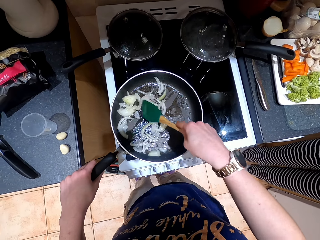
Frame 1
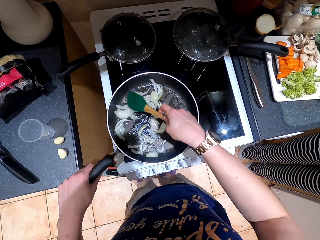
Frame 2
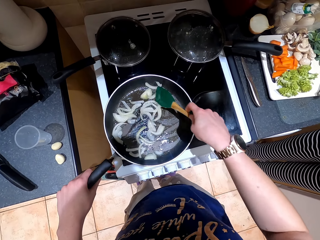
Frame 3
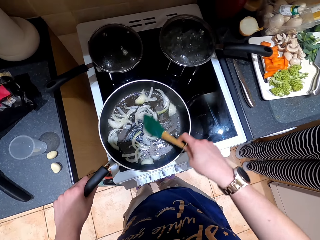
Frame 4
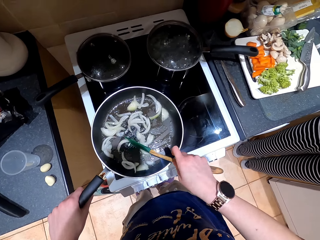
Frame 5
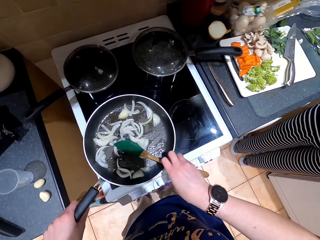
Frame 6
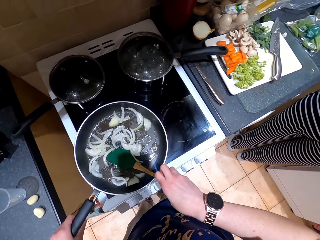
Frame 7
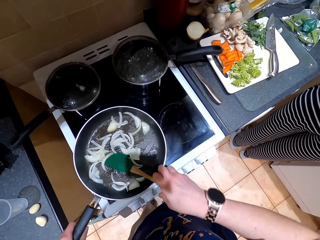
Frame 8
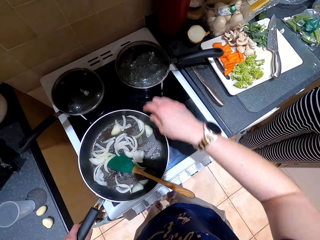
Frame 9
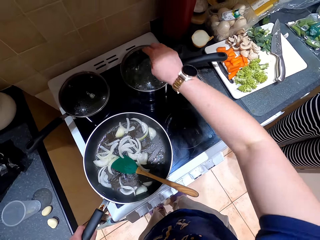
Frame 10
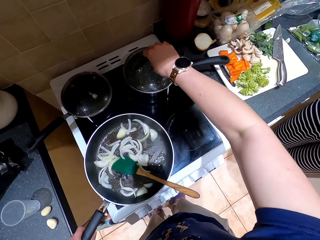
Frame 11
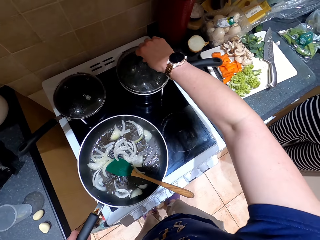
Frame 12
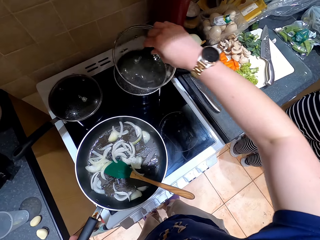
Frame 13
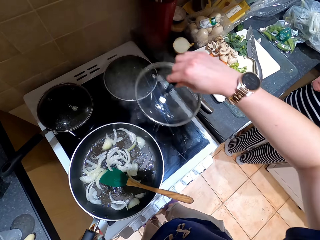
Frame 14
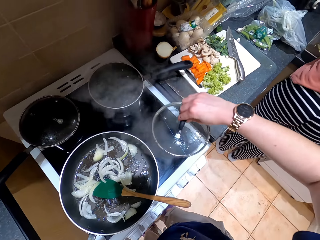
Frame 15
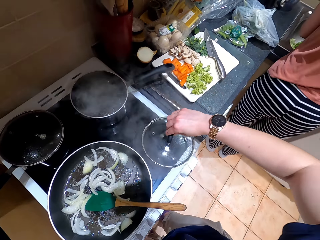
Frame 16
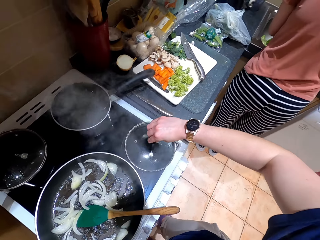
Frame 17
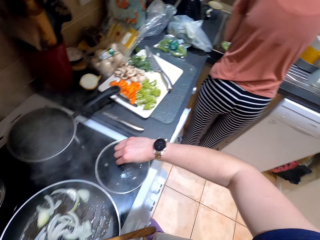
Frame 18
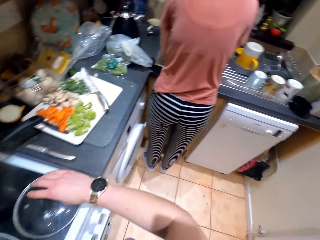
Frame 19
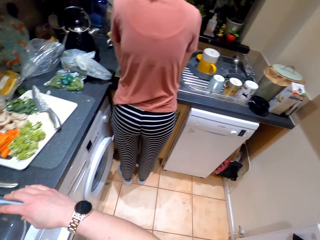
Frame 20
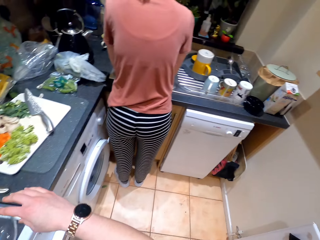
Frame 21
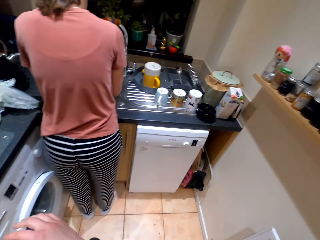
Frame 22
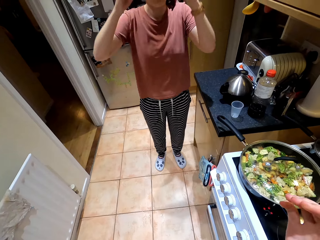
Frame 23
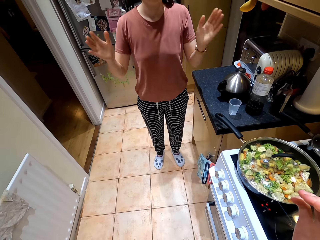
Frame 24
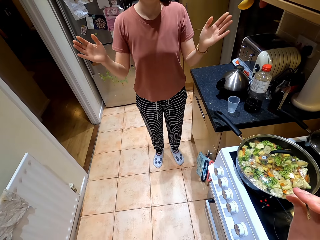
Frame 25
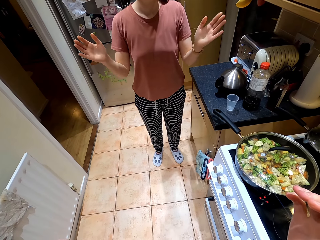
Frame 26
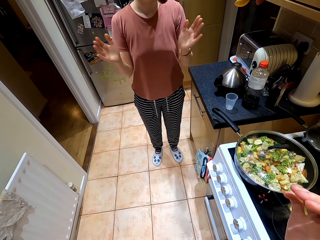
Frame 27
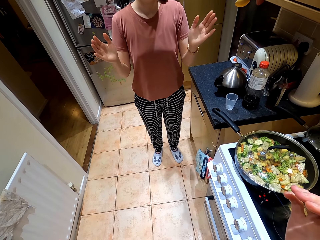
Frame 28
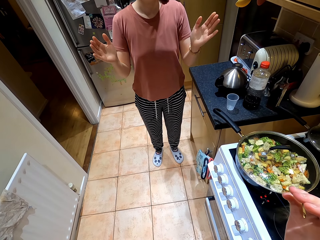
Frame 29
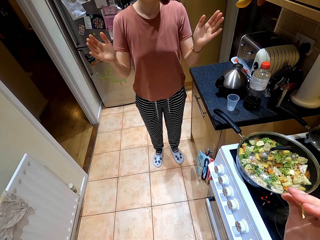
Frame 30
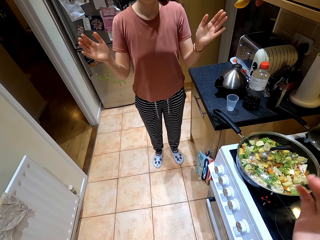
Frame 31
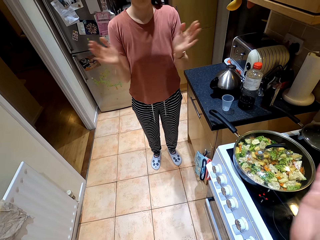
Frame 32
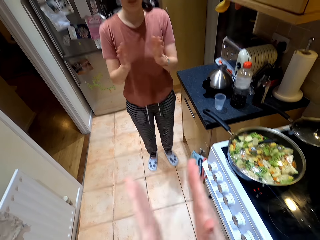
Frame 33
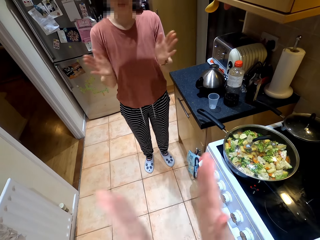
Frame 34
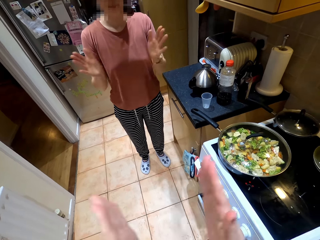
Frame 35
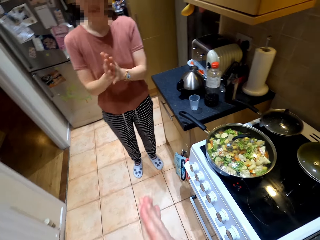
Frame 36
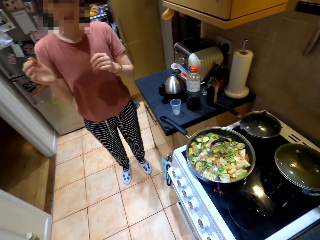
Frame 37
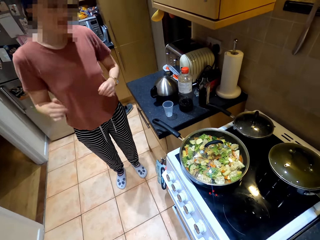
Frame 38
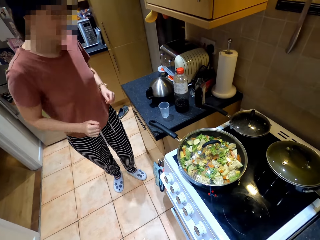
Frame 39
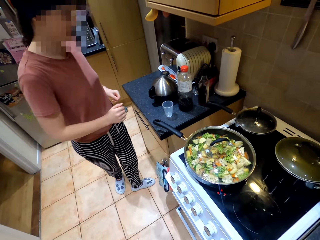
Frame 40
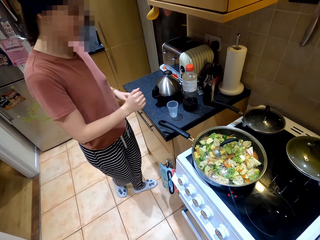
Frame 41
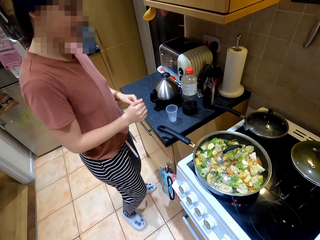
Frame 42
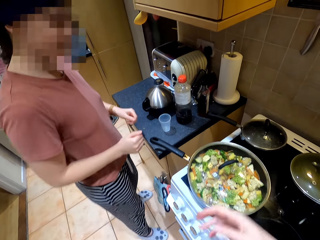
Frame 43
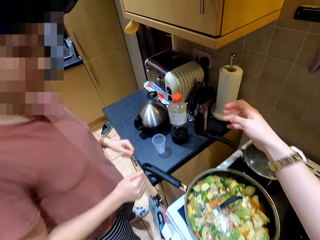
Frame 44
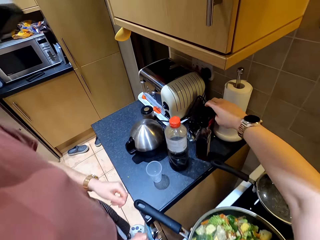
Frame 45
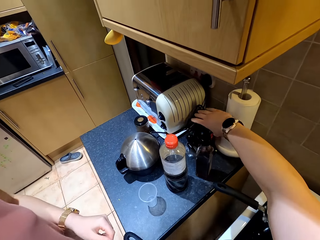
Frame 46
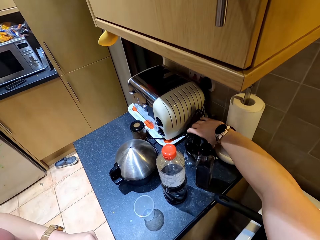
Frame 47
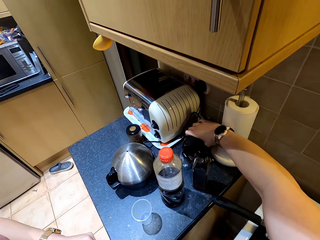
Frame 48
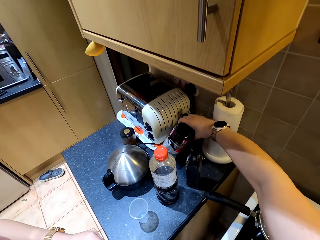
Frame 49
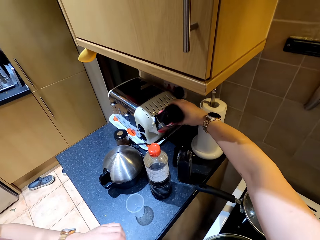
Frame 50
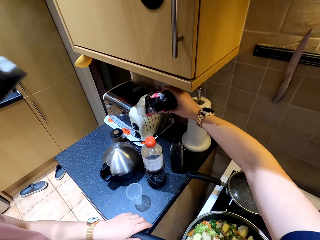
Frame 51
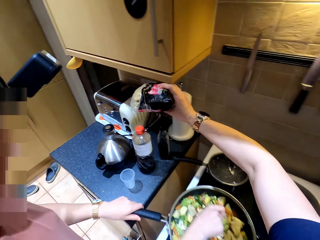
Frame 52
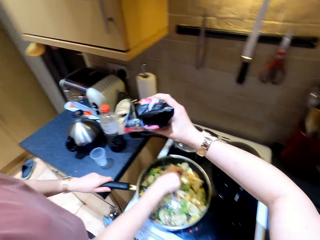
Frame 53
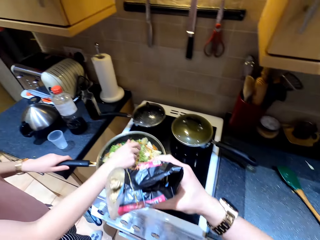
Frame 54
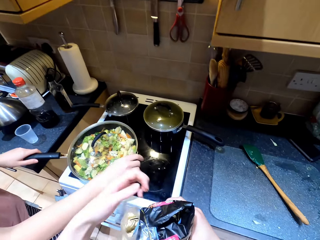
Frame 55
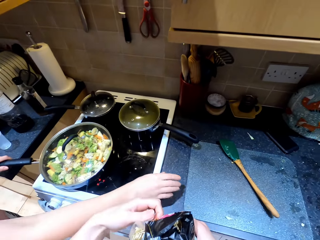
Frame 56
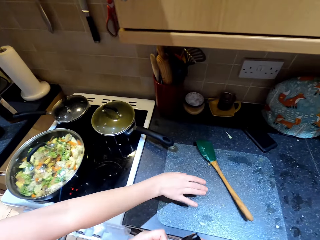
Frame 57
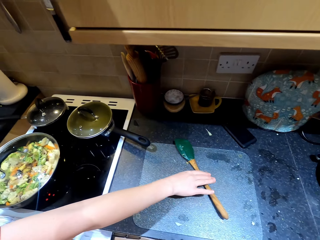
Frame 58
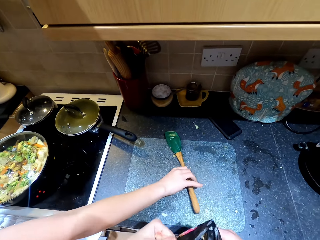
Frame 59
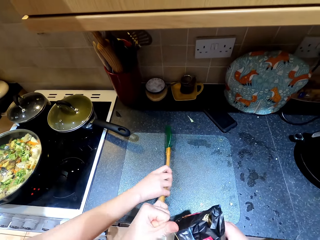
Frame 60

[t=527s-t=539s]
The camera wearer places the cooking stick on the pan. She opens a lid on the cooking pot. She places the lid on the cabinet. A person claps her hands. The camera wearer claps her hands. She picks a packet of spaghetti from the counter top. She holds the pan with a hand.

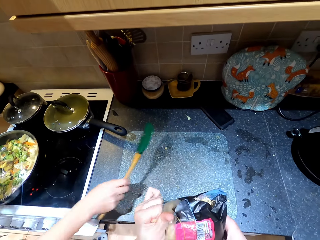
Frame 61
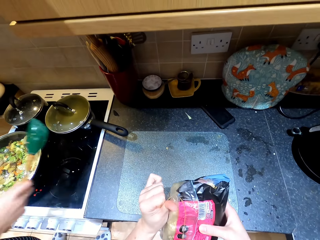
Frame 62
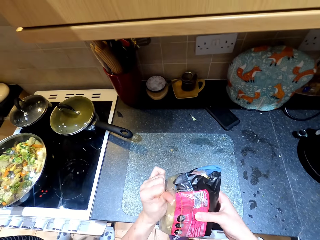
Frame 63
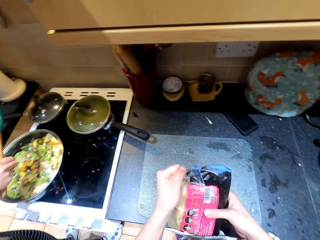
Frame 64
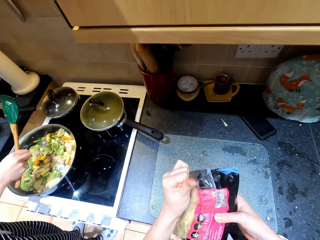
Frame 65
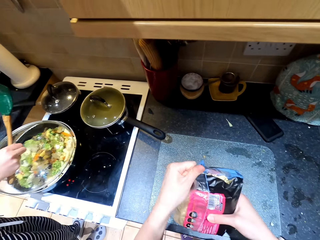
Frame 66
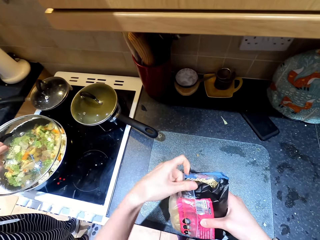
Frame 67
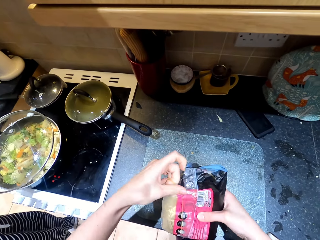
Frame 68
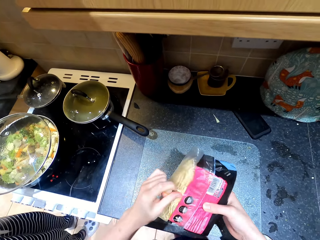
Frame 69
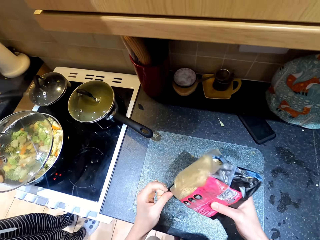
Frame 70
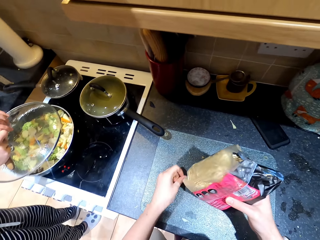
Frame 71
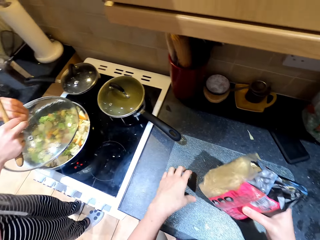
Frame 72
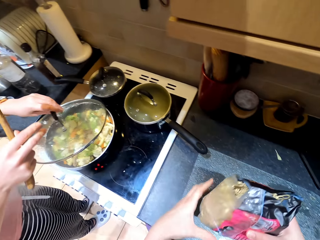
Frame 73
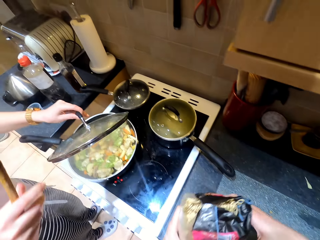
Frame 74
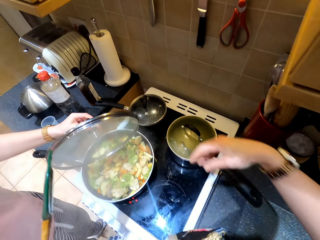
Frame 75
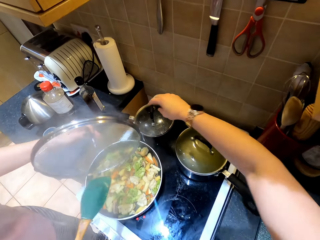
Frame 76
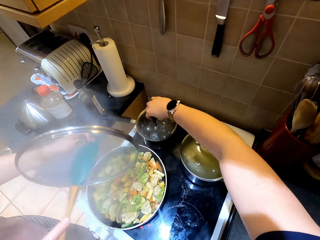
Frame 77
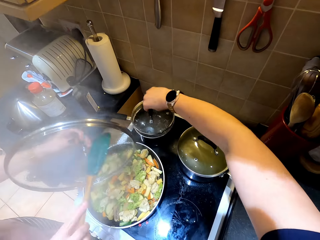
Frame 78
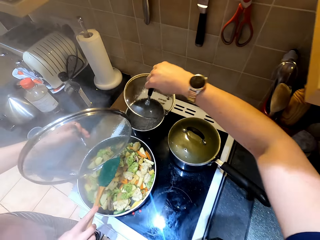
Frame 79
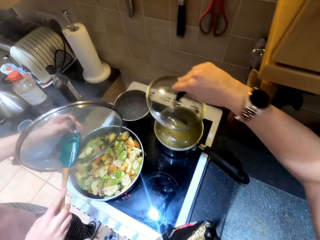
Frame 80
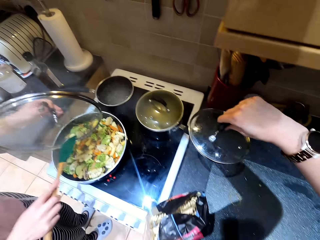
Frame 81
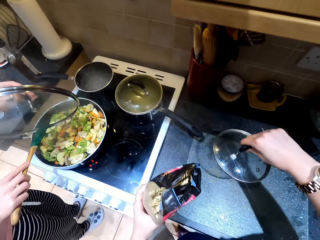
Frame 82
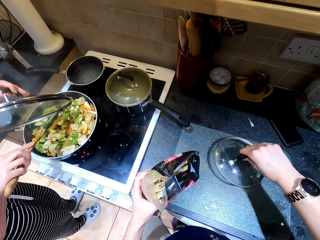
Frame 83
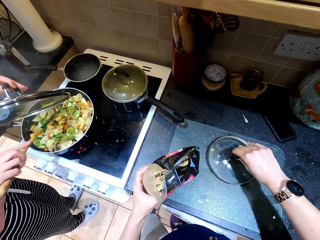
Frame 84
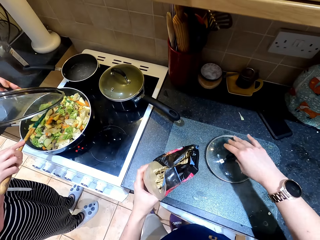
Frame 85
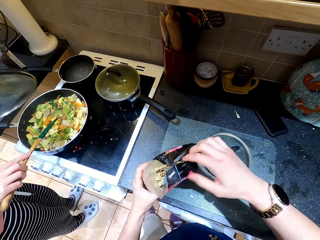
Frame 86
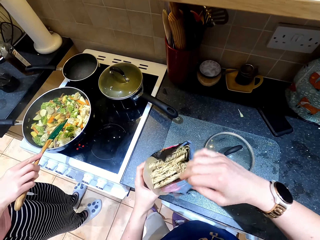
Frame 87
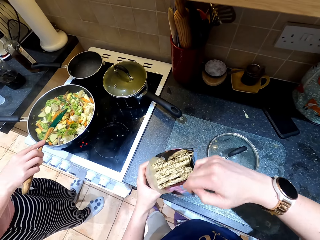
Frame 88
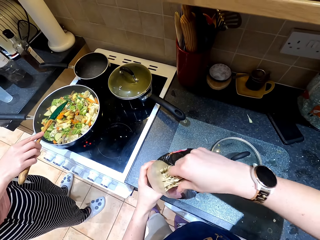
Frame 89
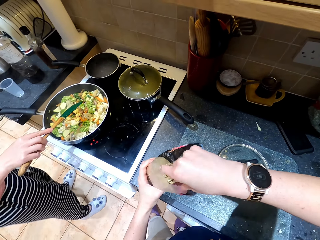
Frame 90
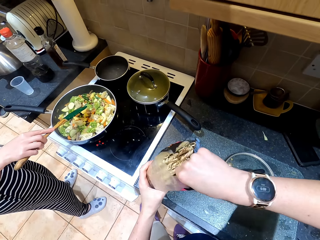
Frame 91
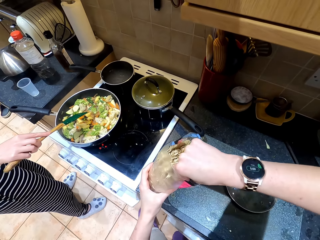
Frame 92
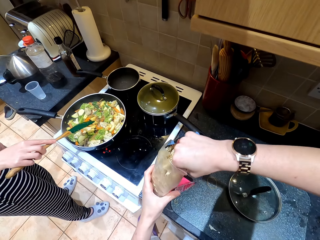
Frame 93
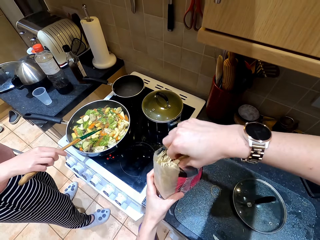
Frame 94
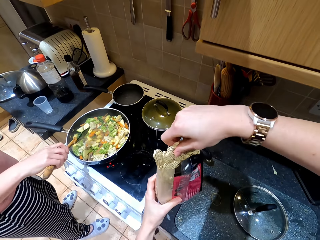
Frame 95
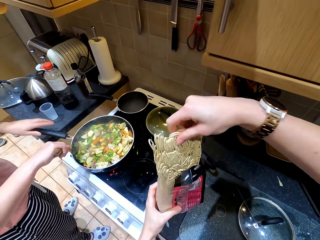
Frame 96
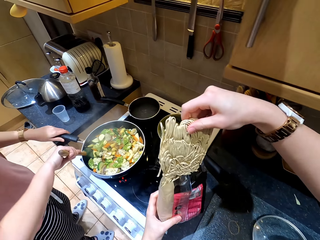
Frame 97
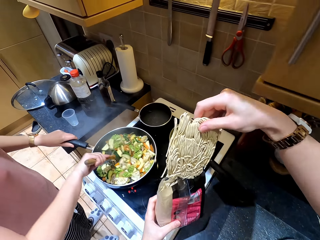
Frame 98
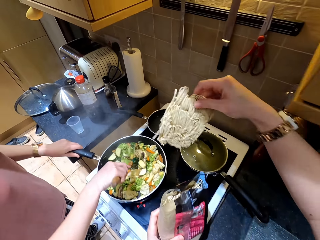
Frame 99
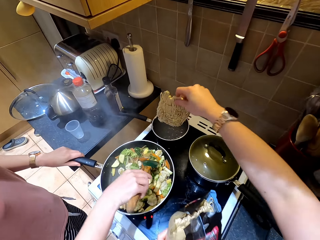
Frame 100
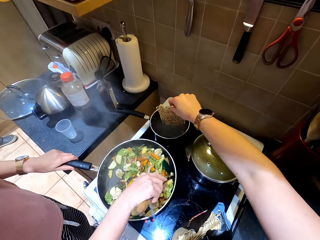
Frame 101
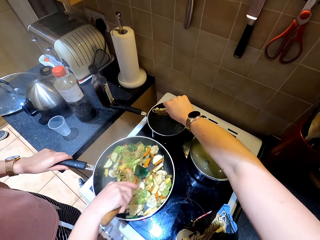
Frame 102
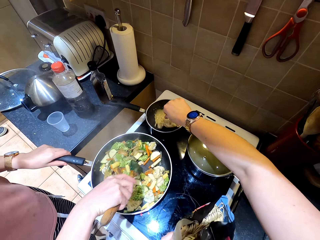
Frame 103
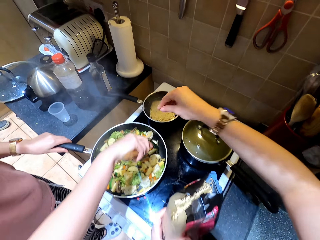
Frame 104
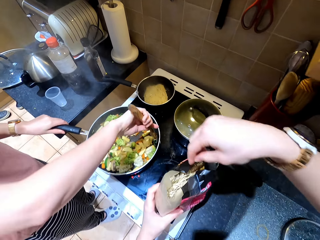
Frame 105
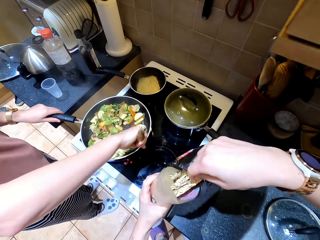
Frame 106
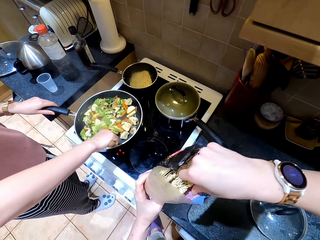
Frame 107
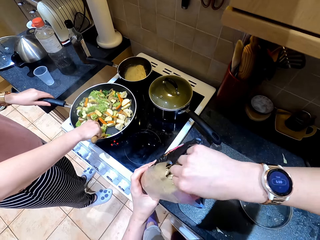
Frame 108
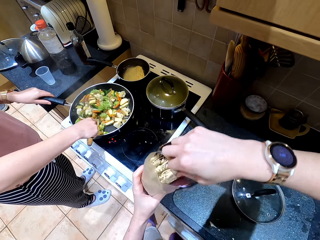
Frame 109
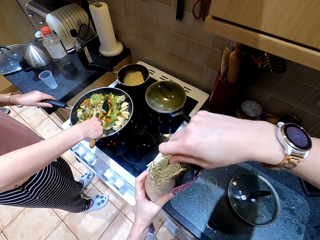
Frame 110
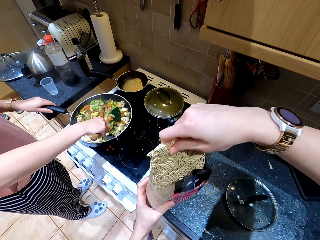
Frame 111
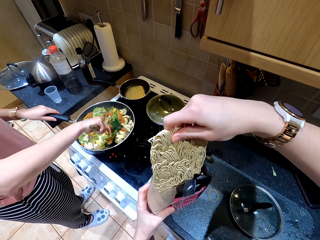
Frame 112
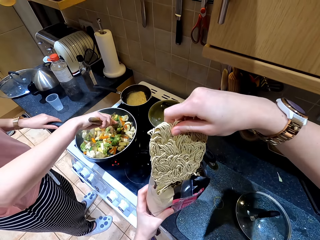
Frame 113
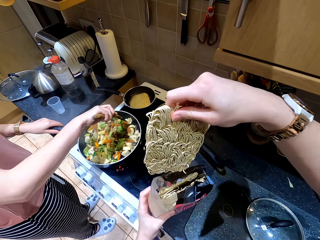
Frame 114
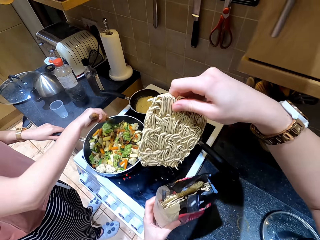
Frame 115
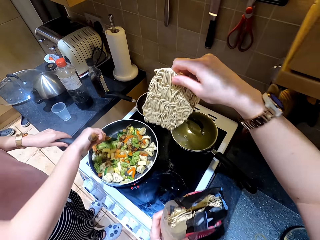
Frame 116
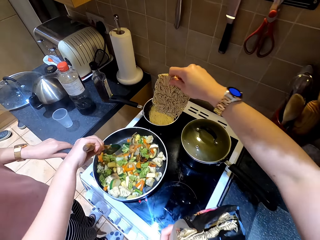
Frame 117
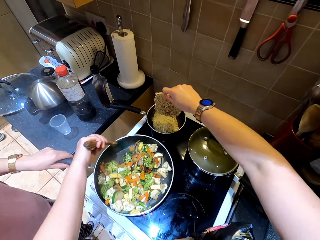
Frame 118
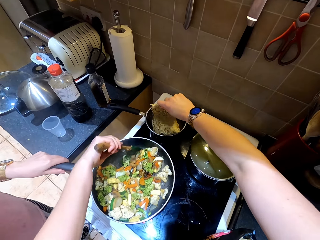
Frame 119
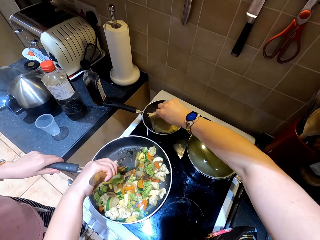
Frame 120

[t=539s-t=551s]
The camera wearer picks the cooking stick from the counter top. A person picks the cooking stick from the surface. The person tears the spaghetti packet. The camera wearer opens a lid with the hand. They open the packet. They place the packet on the other hand. The person opens the cooking pot lid. The camera wearer picks the lid from the cooking pot and puts the lid on the surface. The person places the cooking pot lid on the counter top. The person picks spaghetti from the packet. The camera wearer places the lid aside. They remove noodles from the packet. They stir the pan with the cooking stick. The person places the spaghetti on the cooking pot. The camera wearer puts the noodles in the cooking pot. The person cooks vegetables on the pan.
